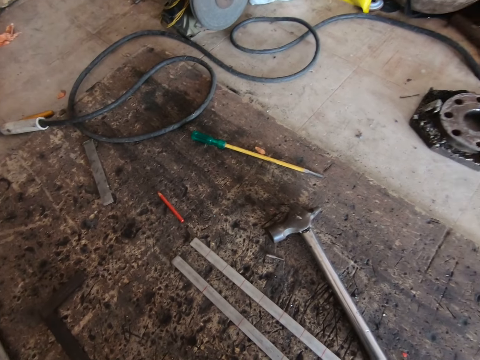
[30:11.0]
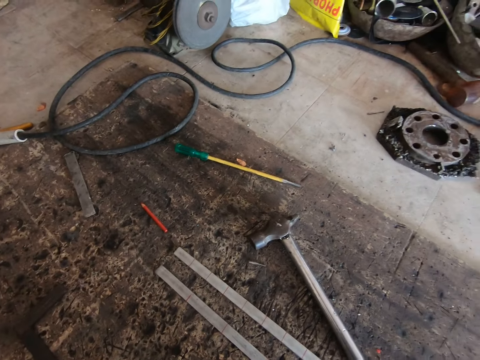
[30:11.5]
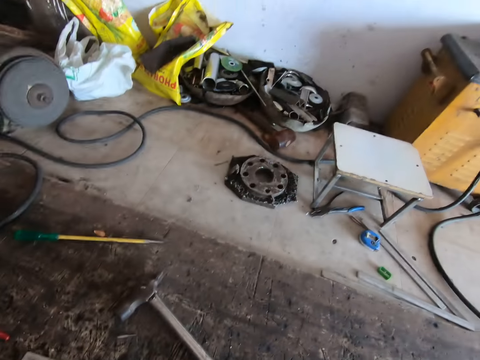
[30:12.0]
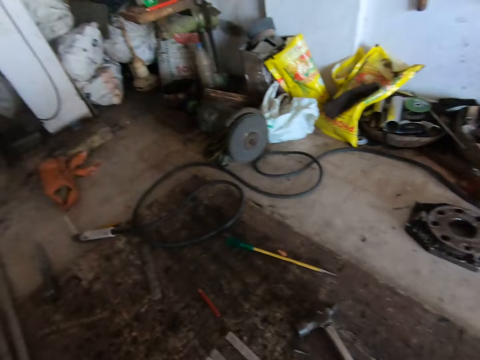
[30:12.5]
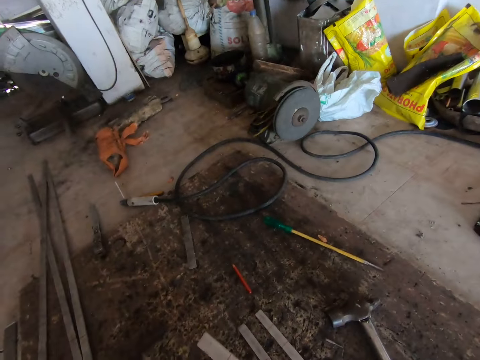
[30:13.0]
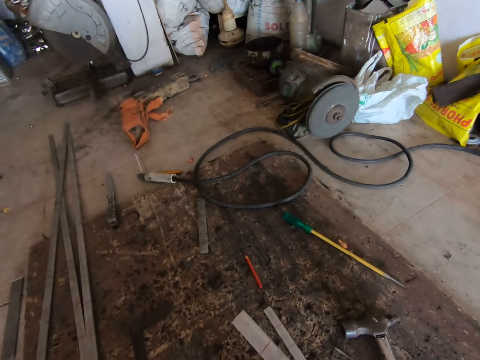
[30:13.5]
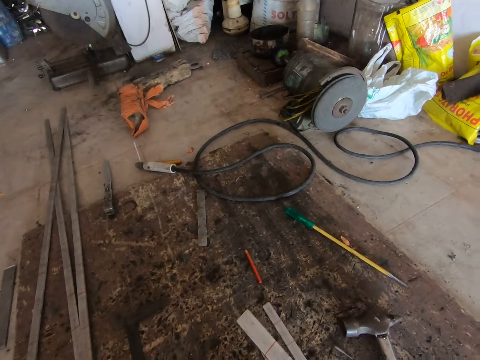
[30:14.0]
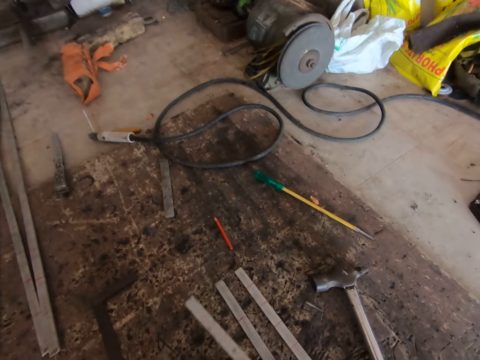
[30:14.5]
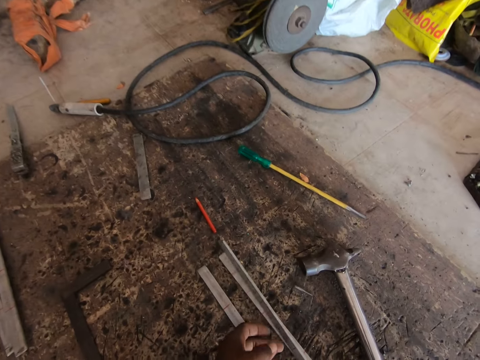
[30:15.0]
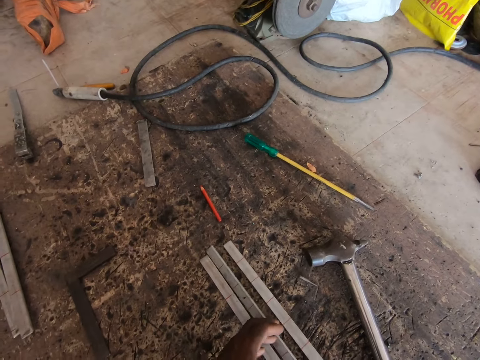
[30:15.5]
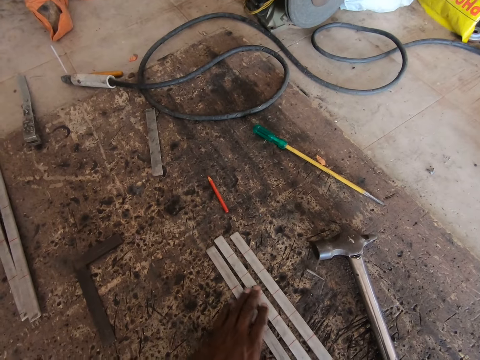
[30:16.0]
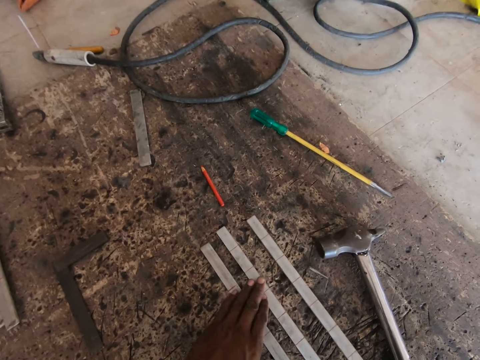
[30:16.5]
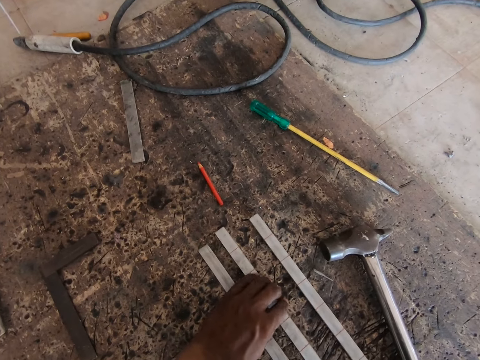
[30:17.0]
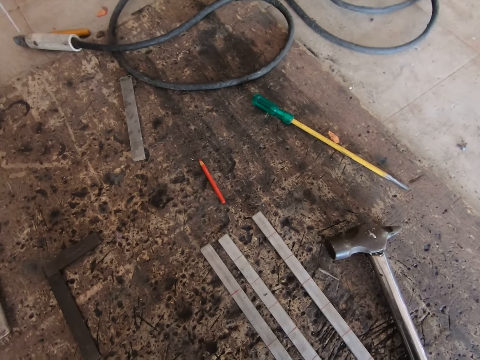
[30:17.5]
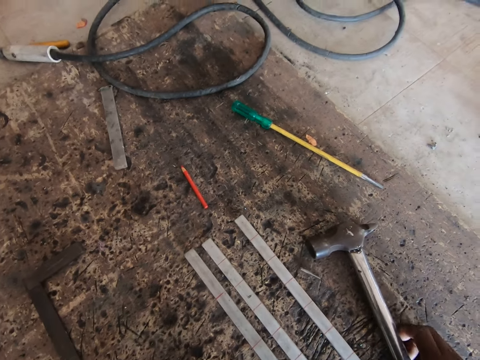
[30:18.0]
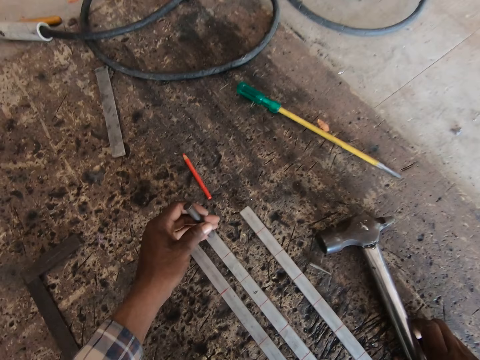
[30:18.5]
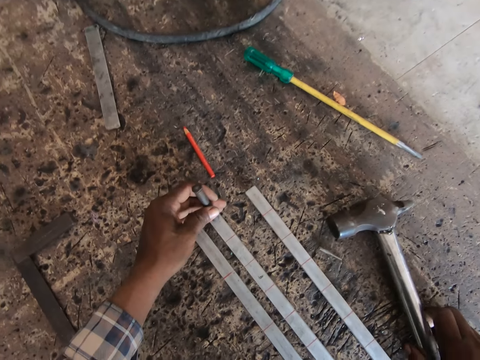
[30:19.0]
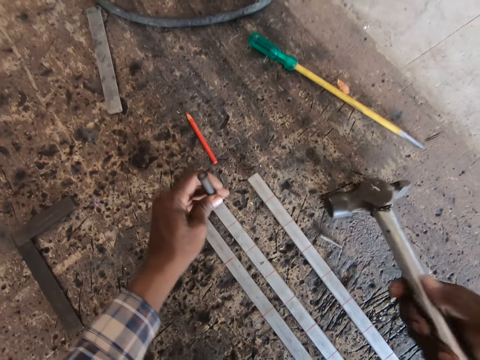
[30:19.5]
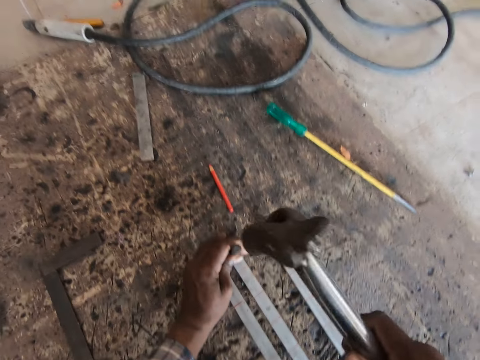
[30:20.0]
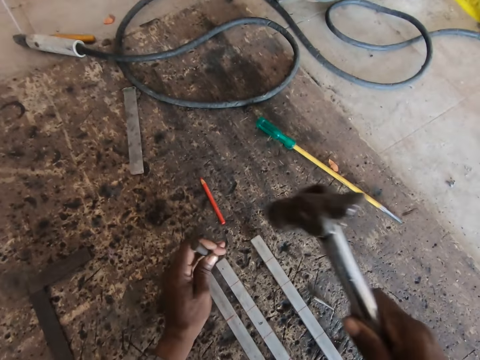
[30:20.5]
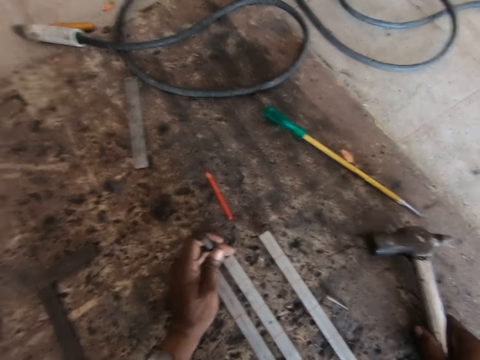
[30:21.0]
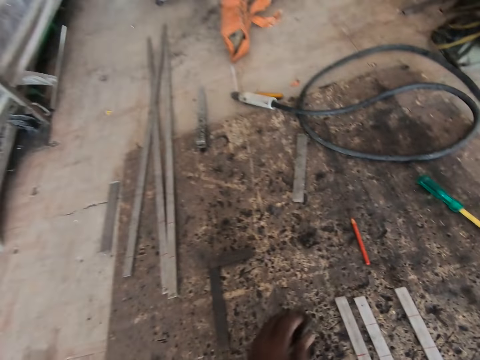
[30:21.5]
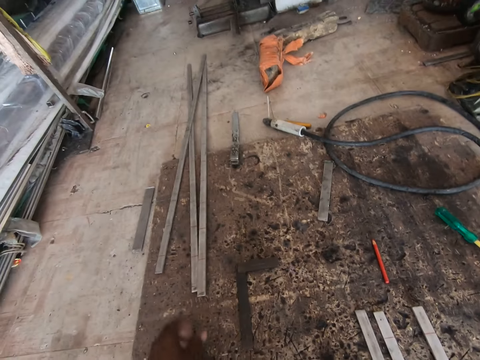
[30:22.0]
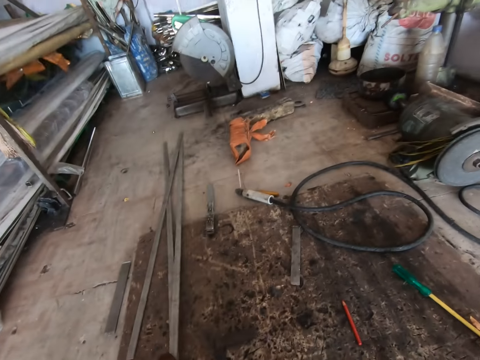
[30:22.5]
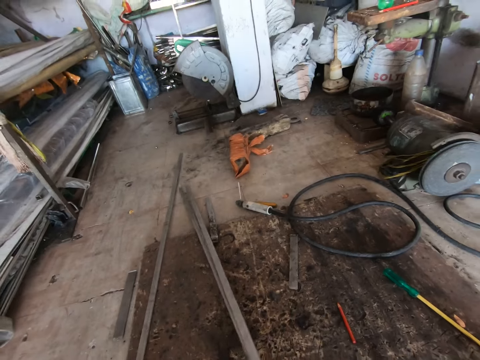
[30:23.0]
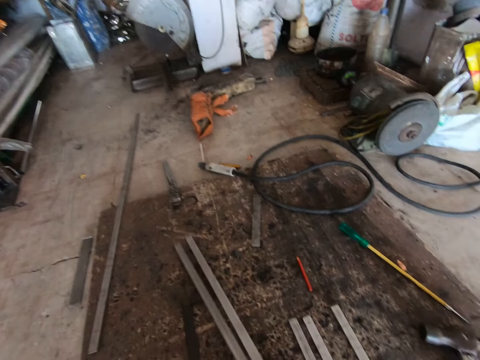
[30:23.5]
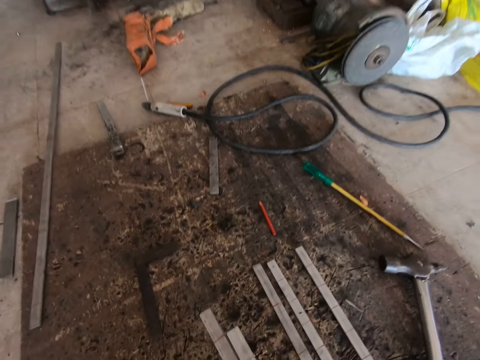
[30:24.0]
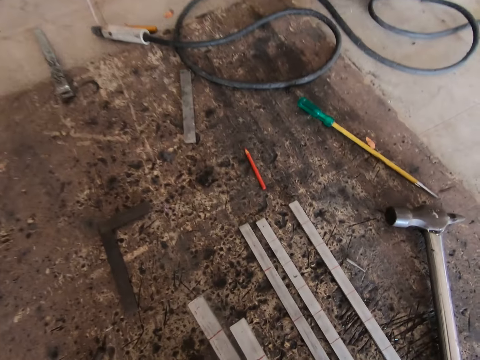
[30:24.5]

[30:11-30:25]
The camera wearer separates some rods on the floor with his left hand. He places the chisel or nail on the metal rod with his left hand. He picks up the hammer on the floor with his right hand. He marks the metal rod with the hammer and chisel in his hands. He hits the nail with the hammer. He drops the metal rod on the floor with his right hand. He puts the hammer on the floor. He drops the chisel on the floor with his left hand. He moves some metal rods towards himself with his right hand.

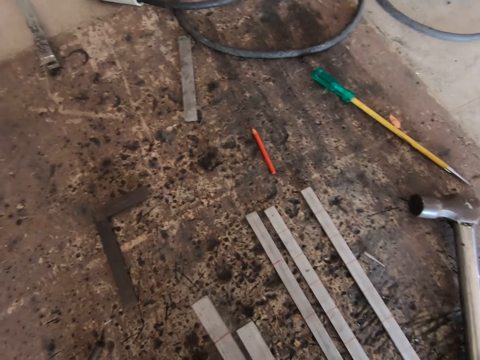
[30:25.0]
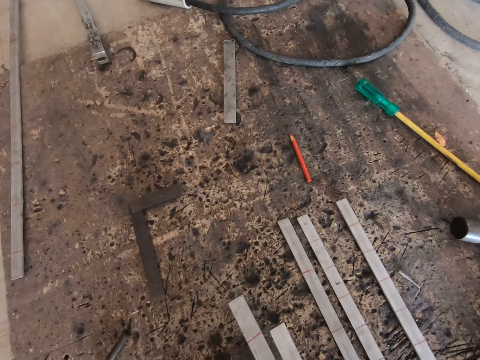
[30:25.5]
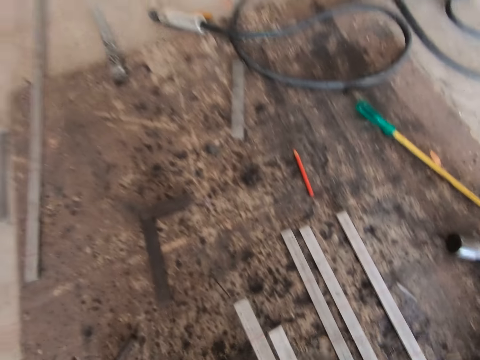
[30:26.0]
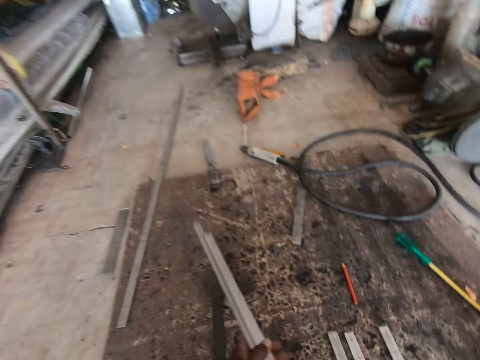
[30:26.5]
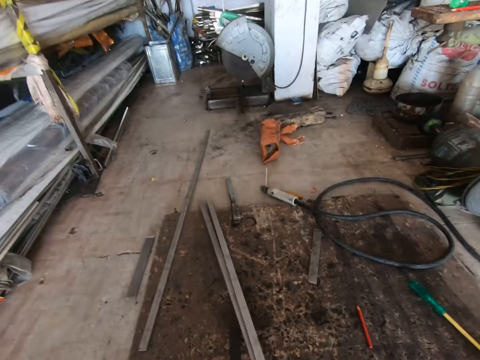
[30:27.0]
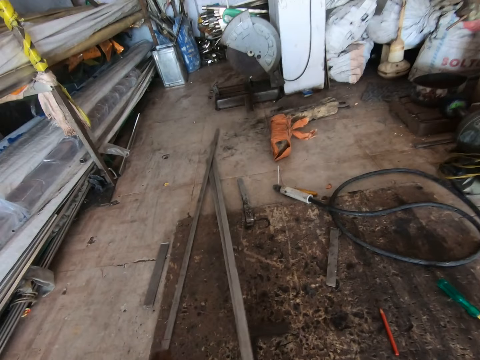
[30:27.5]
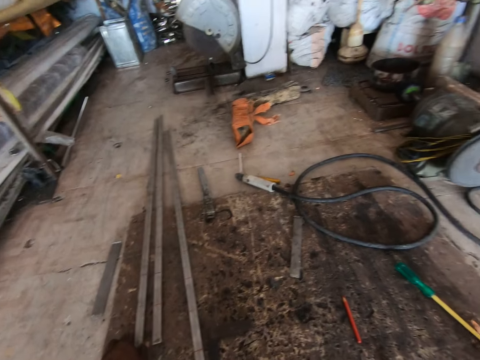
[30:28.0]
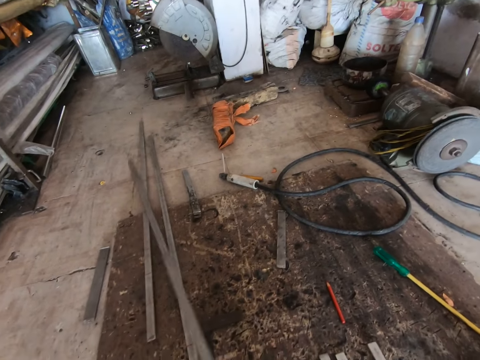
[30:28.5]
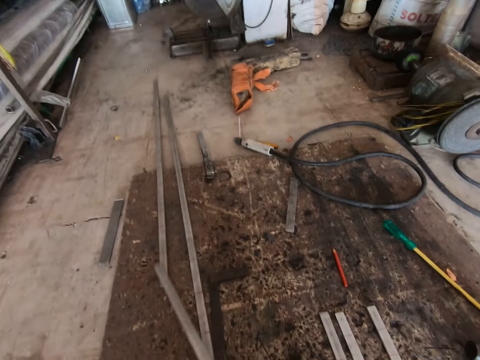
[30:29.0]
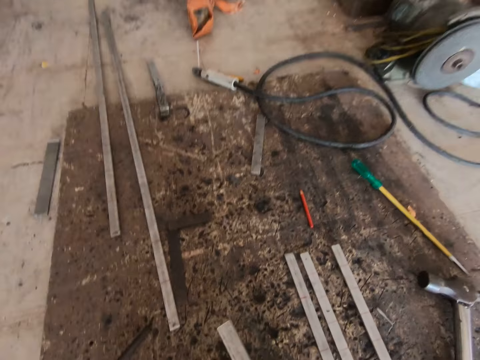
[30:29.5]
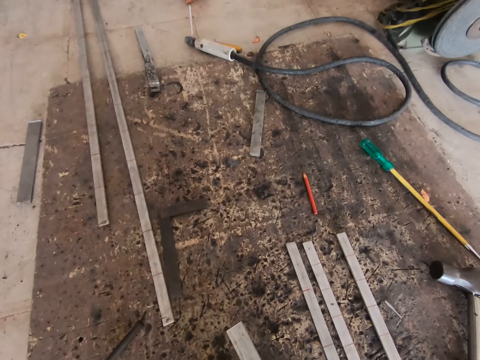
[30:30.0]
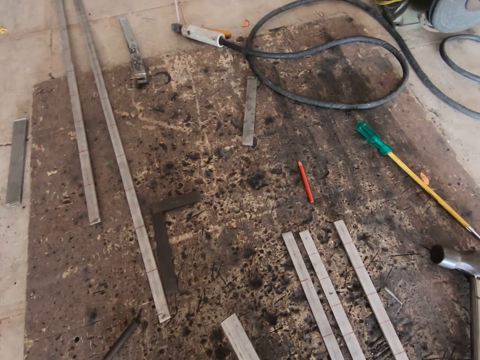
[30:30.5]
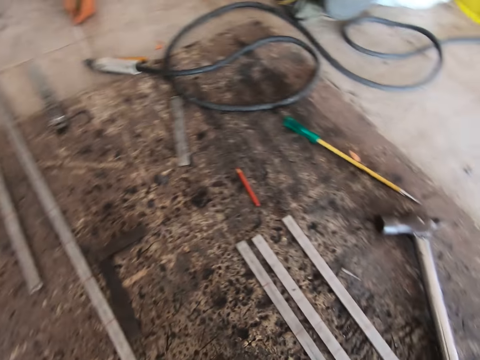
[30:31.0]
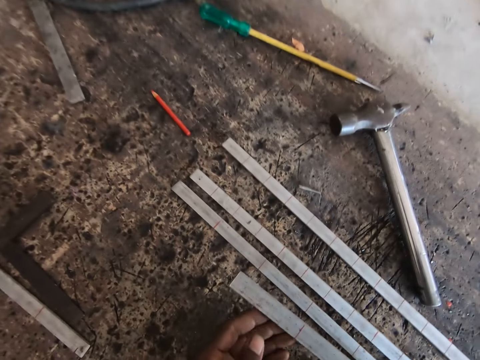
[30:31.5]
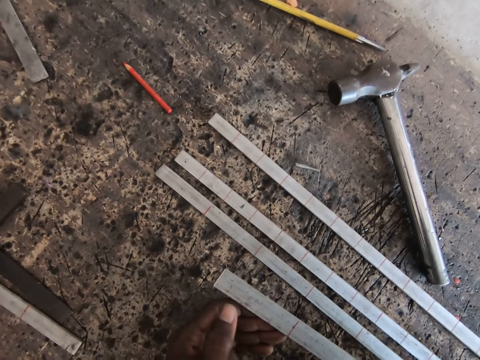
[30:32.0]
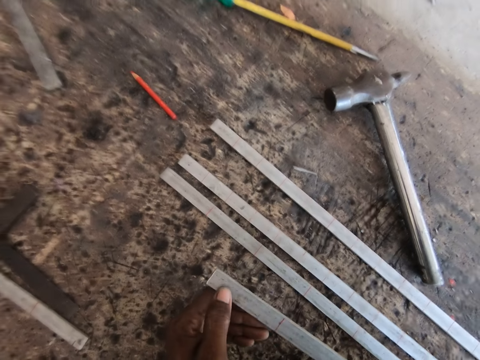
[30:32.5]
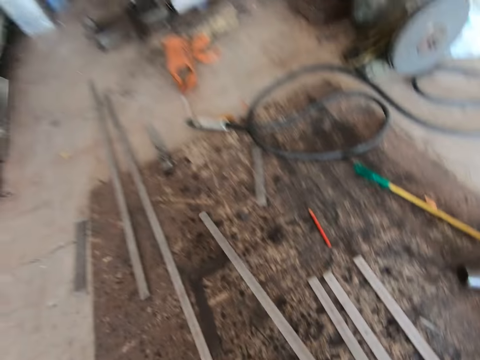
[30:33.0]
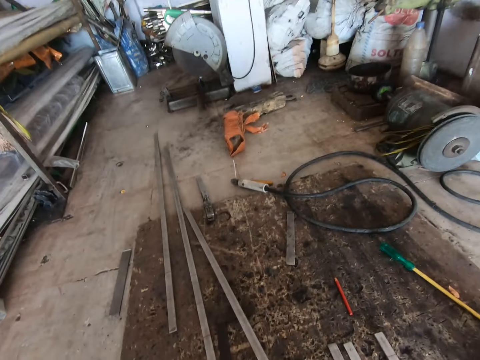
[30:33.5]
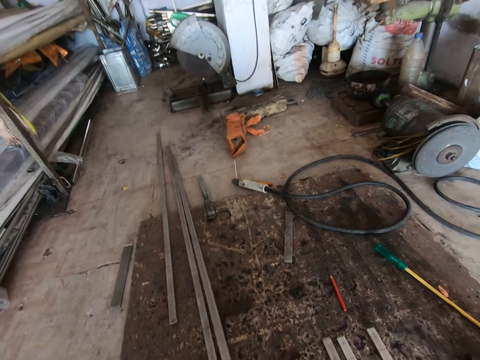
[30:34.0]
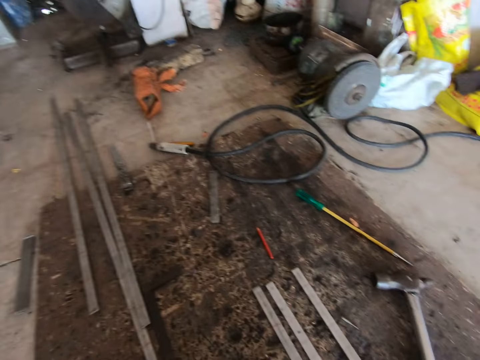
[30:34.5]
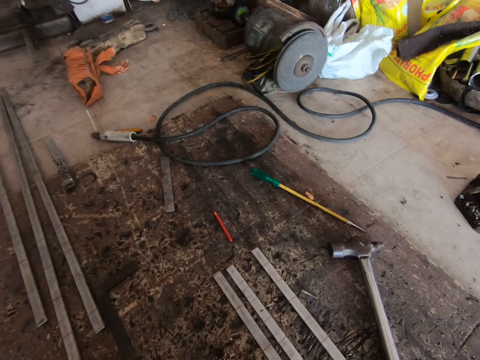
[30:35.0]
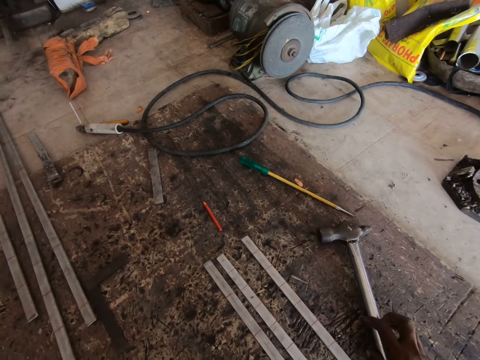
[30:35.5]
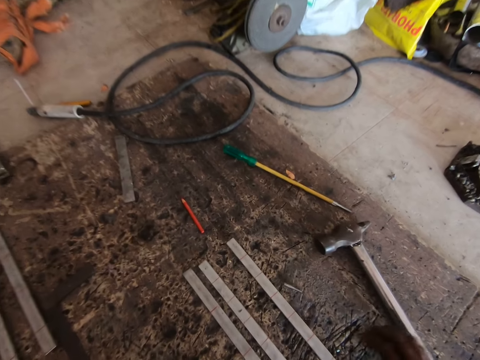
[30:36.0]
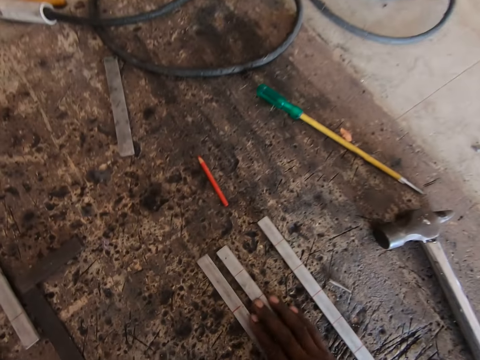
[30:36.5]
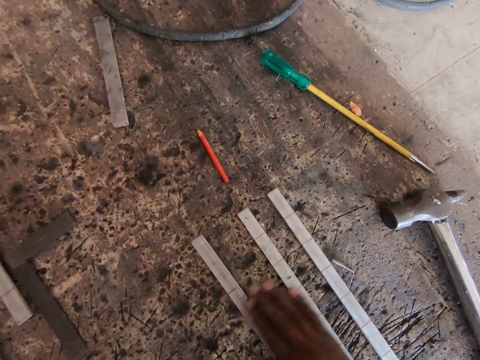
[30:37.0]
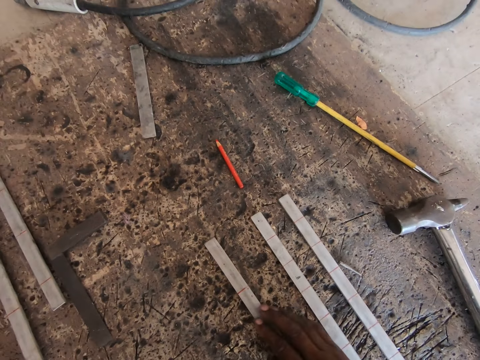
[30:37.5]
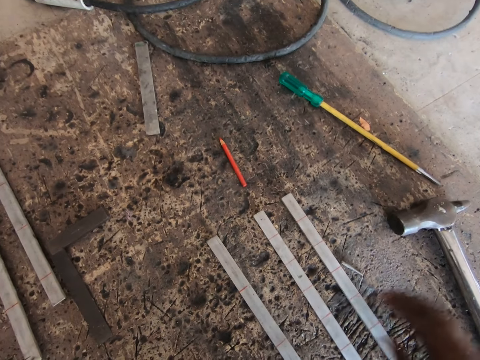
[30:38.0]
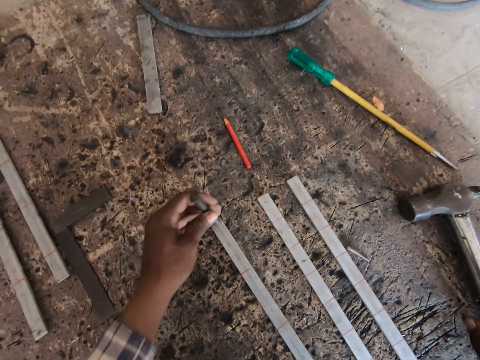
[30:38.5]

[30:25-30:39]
The camera wearer moves the metal rods away from himself with his left hand. He moves a metal rod towards himself with his left hand. He moves the metal rod away from himself with his right hand. He moves the metal rod on the floor with his left hand. He moves the hammer on the floor with his right hand. He separates some rods on the floor with his right hand.
